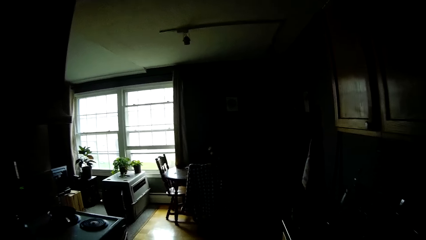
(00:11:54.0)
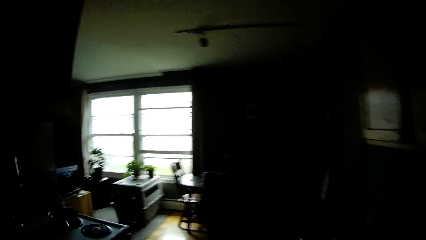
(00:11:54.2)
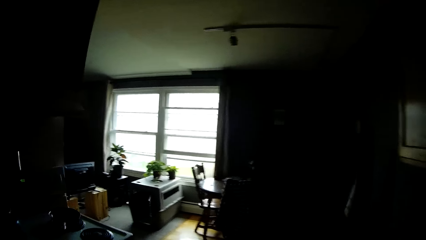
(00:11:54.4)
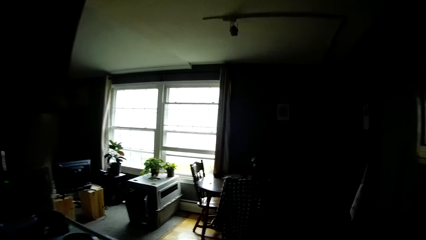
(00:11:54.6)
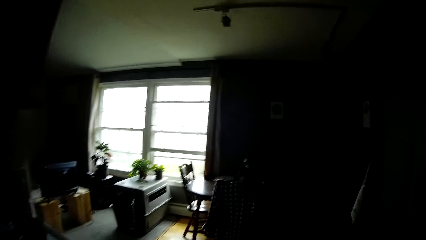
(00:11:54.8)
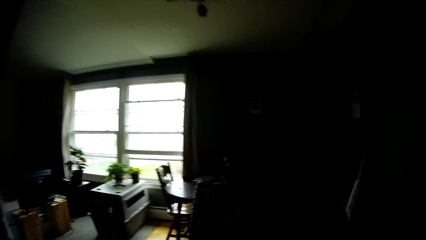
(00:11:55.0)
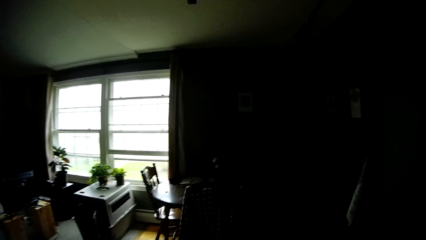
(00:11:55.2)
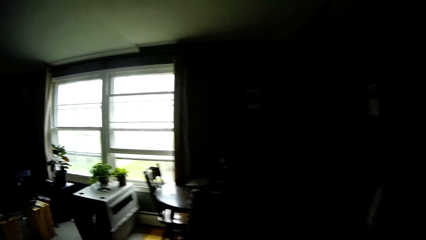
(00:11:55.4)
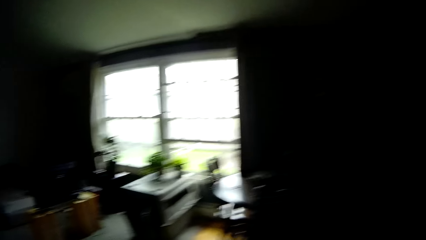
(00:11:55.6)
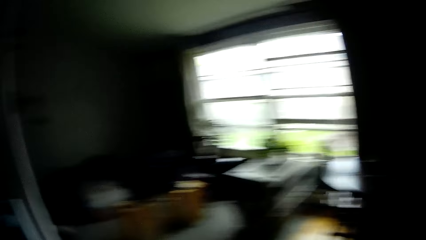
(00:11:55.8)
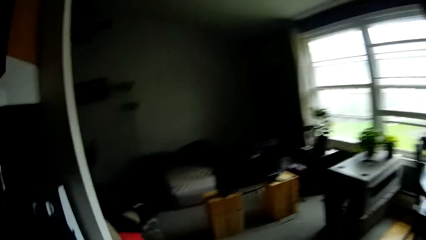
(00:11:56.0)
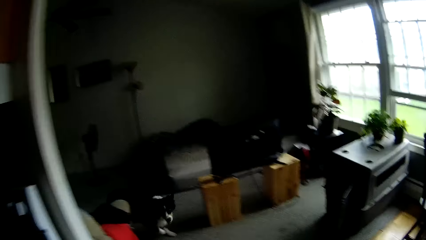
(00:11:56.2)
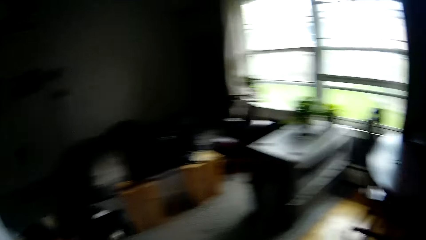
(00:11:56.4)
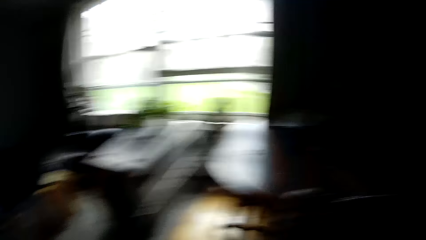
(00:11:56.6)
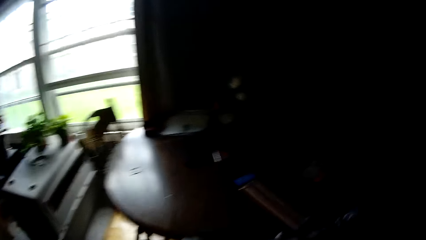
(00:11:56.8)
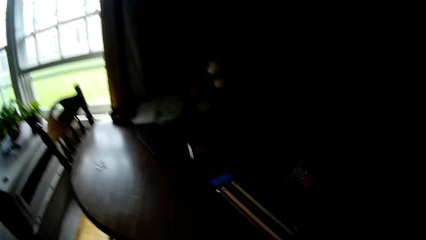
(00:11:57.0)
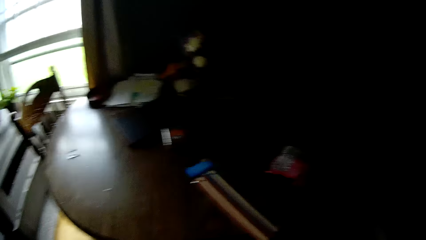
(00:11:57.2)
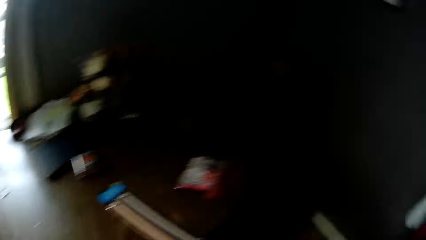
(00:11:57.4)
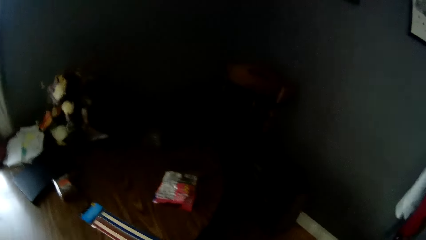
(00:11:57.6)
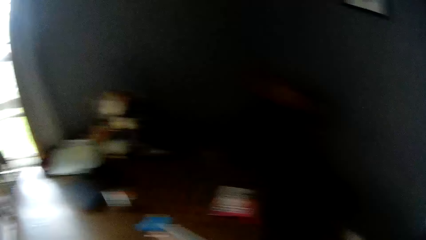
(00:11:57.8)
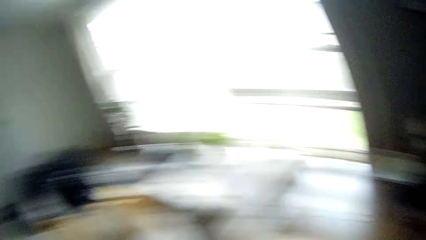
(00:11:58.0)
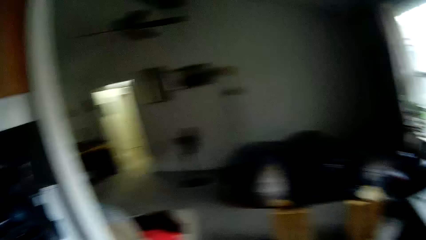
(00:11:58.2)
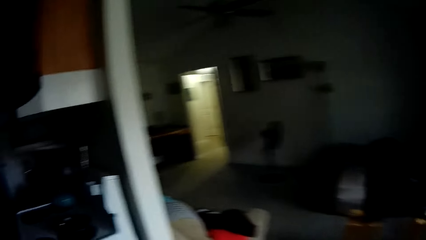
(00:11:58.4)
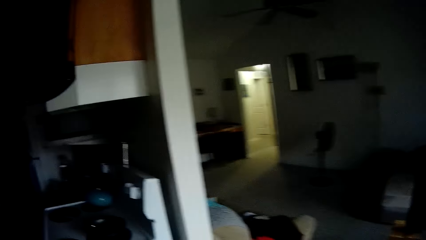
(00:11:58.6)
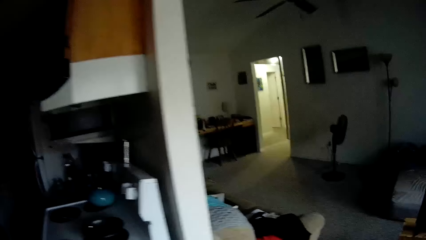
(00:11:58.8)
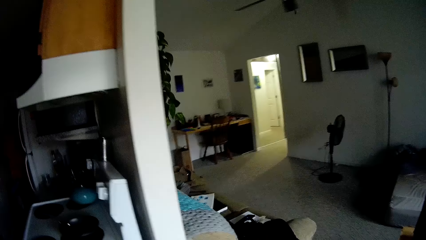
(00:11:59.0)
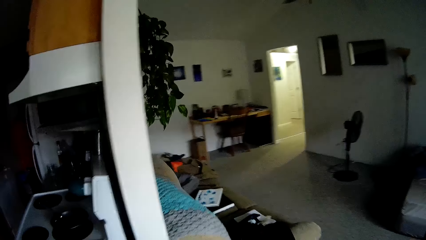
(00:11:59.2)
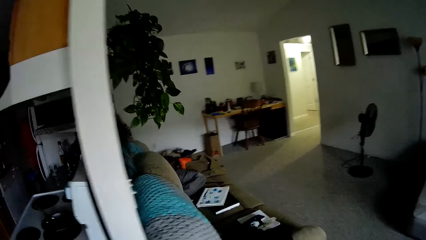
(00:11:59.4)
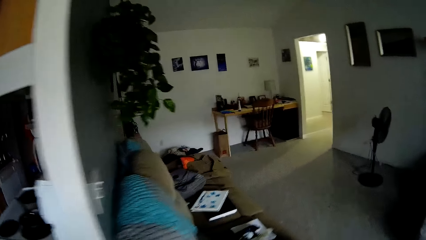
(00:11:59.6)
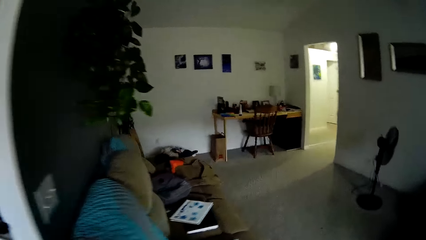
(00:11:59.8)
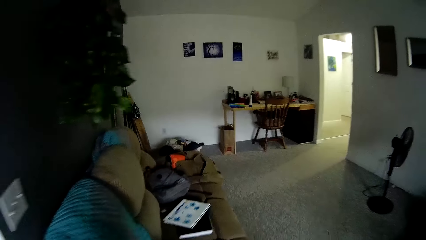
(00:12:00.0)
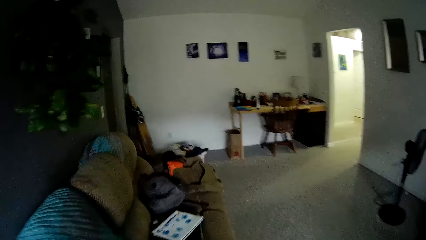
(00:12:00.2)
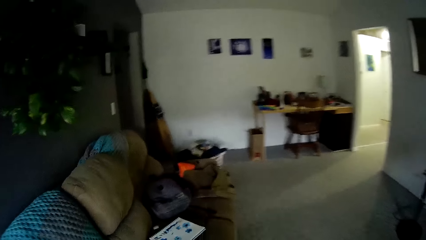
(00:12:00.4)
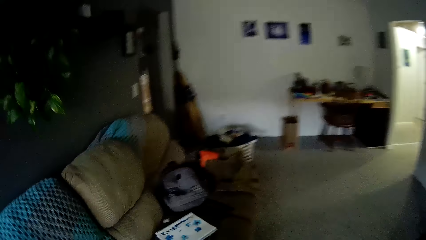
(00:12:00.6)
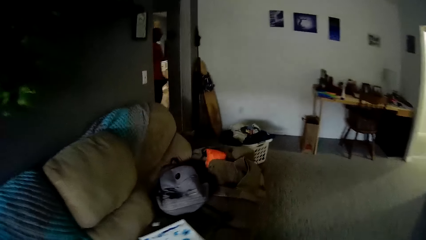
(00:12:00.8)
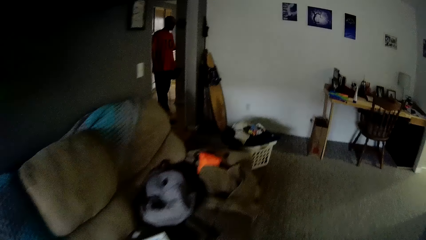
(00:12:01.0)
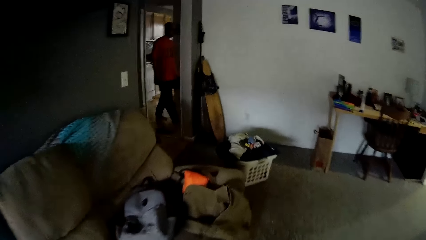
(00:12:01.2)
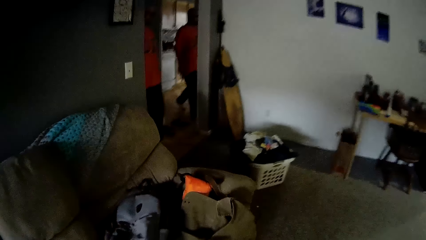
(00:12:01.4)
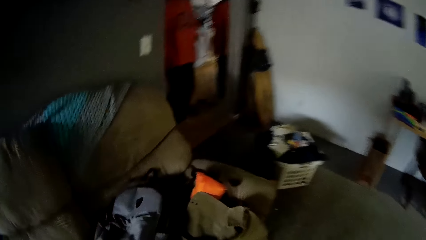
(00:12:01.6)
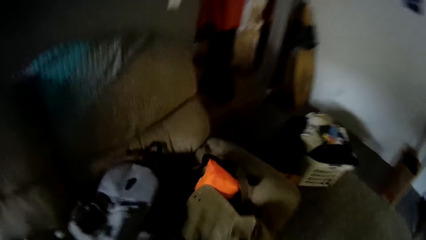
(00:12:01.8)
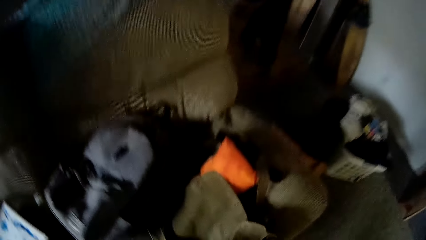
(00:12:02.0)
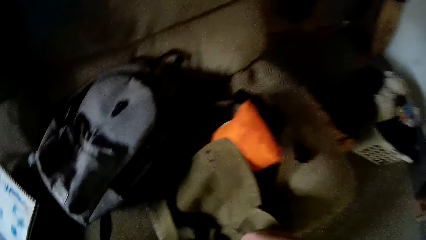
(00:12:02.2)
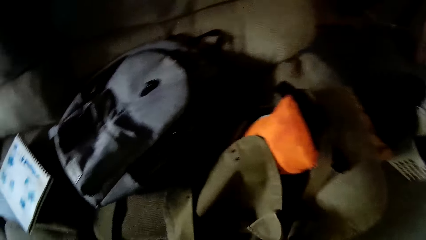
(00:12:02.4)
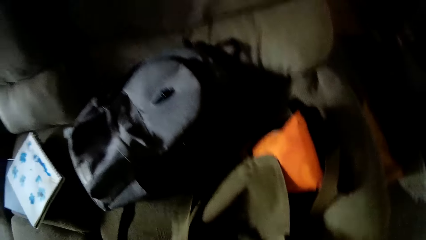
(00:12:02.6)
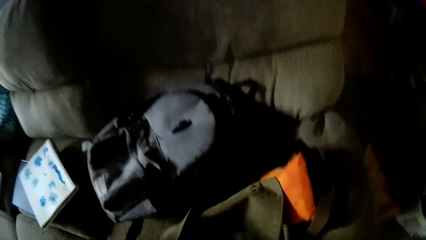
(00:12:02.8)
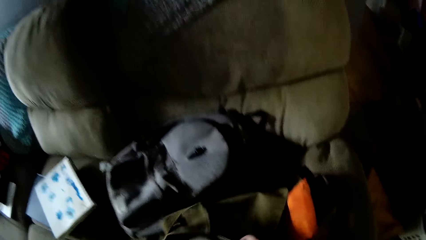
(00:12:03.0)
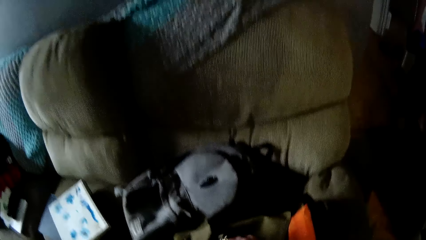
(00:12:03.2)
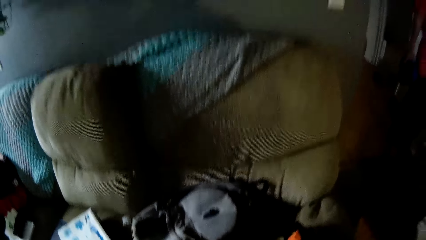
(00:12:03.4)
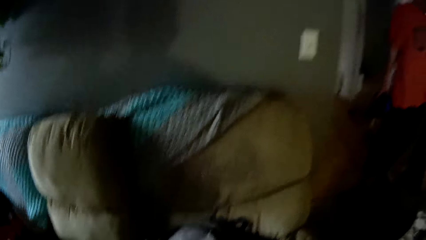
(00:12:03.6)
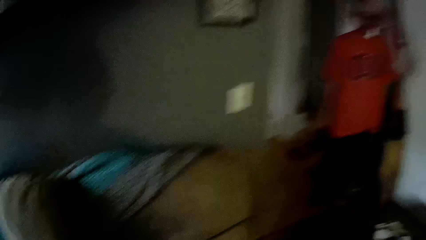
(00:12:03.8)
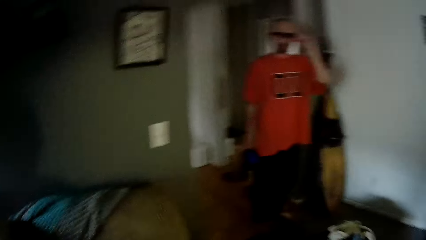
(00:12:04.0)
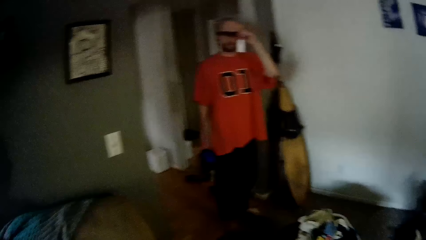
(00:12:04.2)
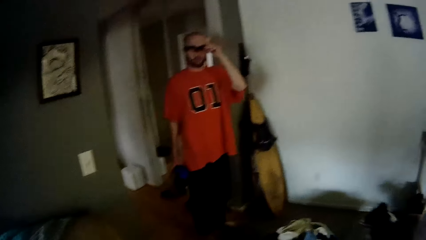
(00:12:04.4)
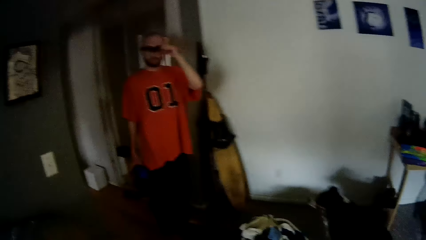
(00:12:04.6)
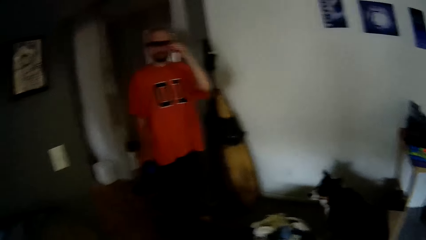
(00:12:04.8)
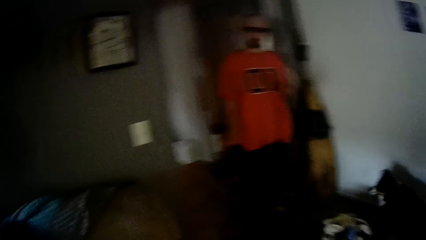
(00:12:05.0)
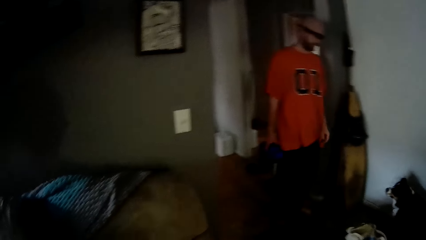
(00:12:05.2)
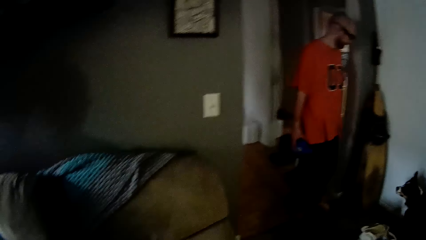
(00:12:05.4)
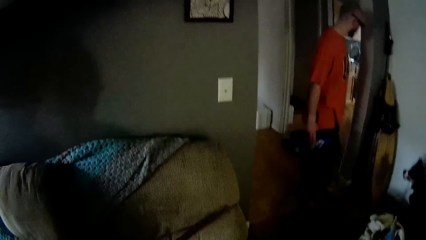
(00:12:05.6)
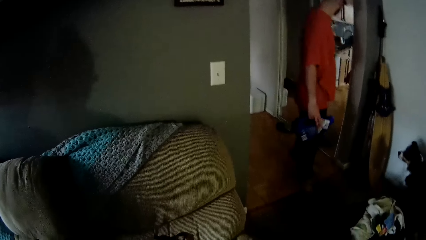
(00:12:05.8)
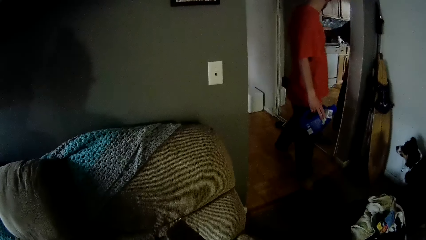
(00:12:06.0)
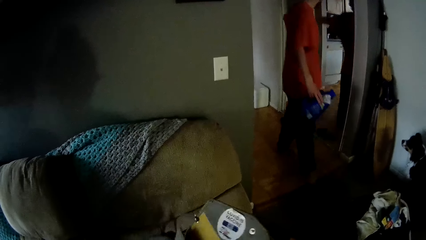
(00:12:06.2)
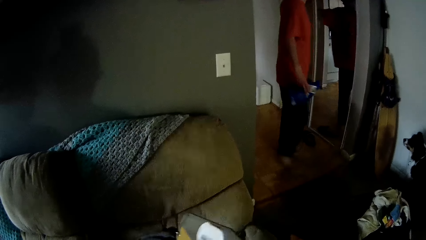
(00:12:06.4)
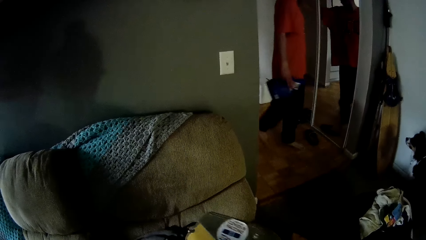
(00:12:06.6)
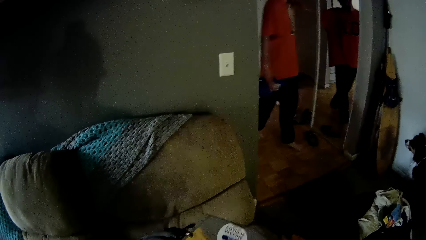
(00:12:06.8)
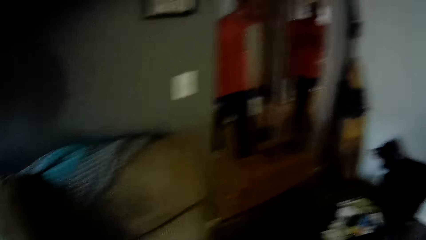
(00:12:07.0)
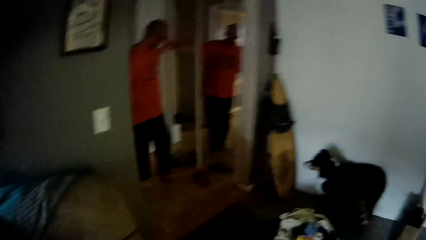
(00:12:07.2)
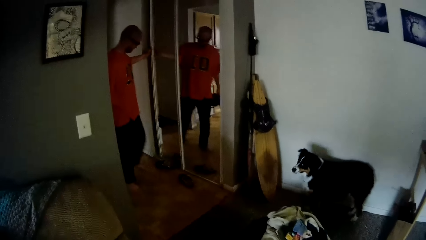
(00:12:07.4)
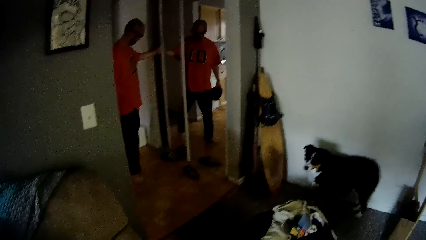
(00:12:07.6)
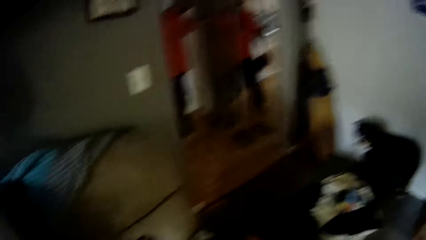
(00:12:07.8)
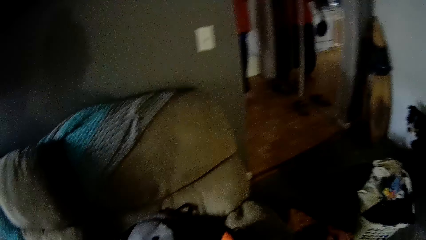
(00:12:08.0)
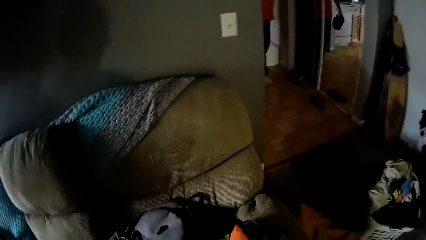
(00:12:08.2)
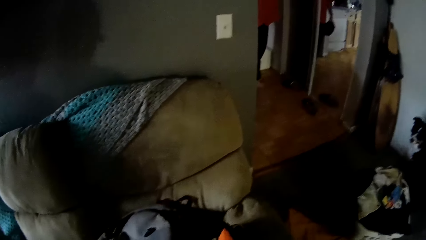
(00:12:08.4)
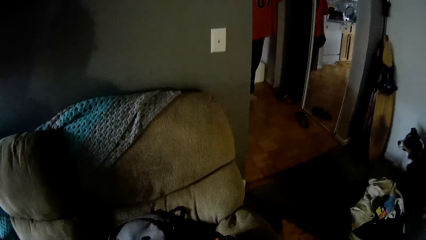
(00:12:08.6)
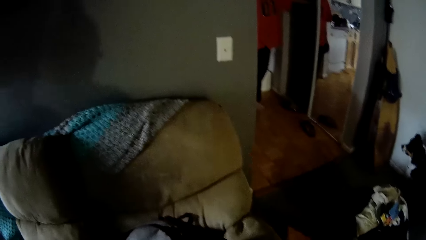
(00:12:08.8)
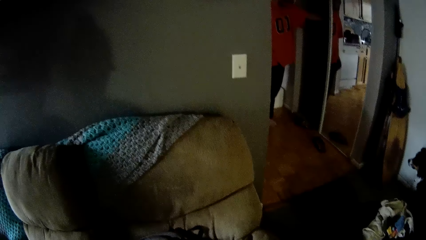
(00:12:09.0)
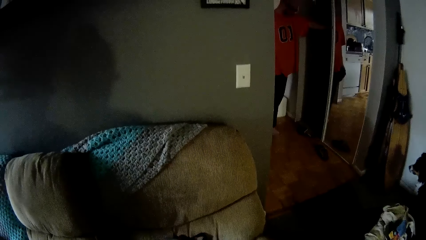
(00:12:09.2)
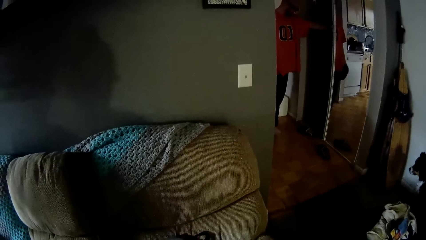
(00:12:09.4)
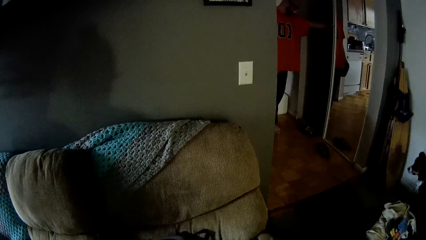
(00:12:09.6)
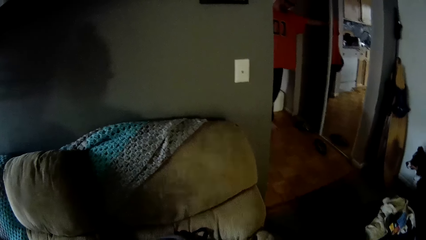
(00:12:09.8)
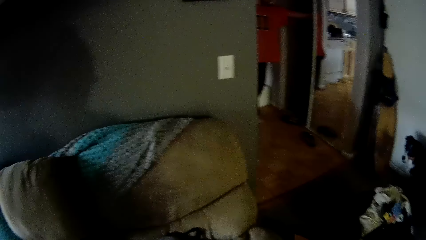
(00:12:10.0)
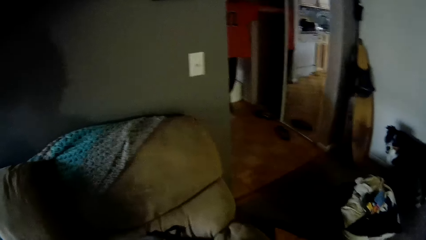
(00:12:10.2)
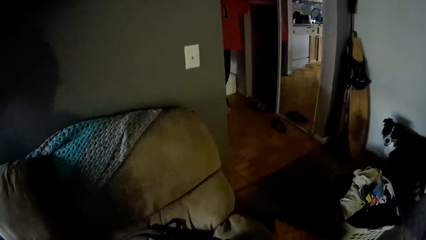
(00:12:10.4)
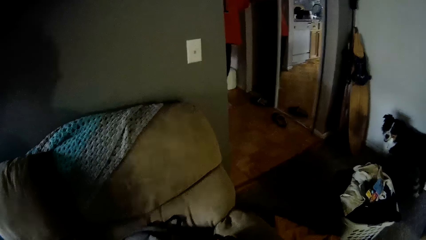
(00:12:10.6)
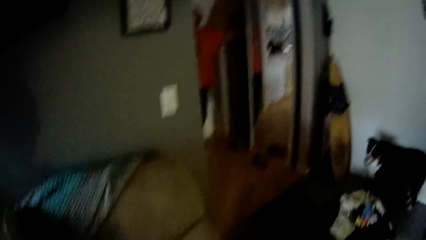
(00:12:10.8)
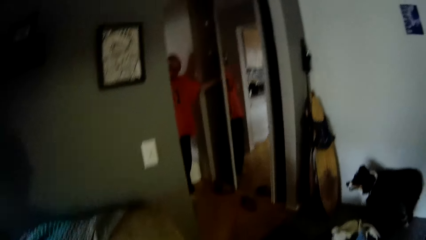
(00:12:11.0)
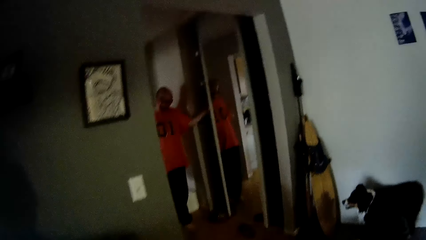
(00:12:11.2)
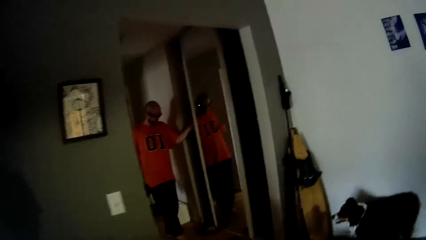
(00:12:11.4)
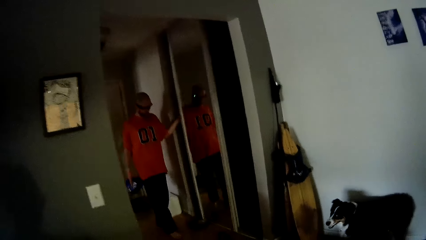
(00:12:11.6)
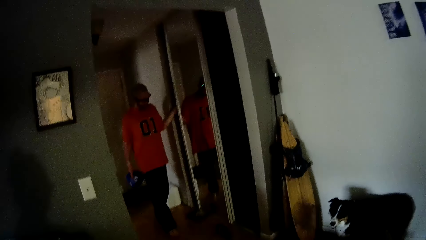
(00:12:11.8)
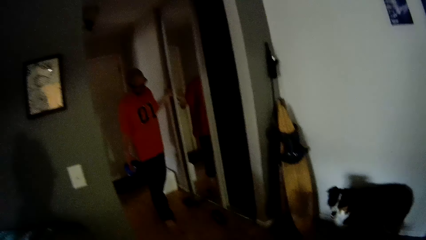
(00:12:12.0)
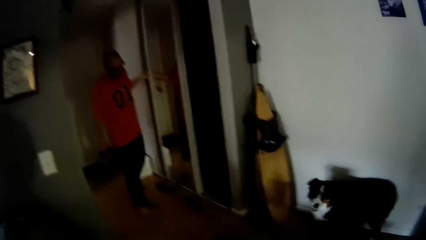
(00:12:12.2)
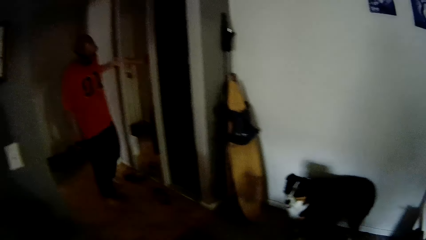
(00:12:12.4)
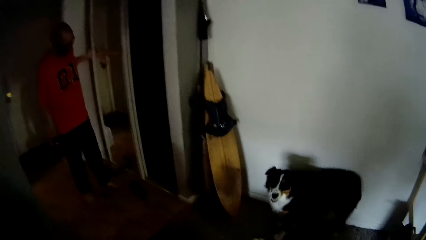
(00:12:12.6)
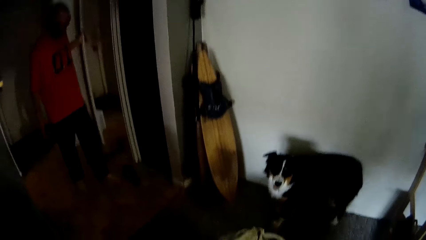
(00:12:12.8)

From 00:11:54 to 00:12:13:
The man walks to the living room from the kitchen. The camera wearer removes a bunch of keys from a bag. They pick up the bag. The man touches his glasses. He opens a door with his left hand.
